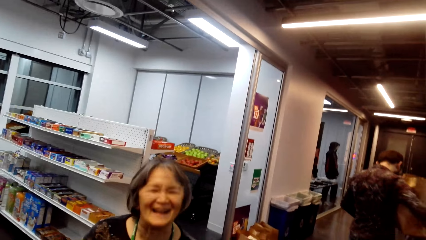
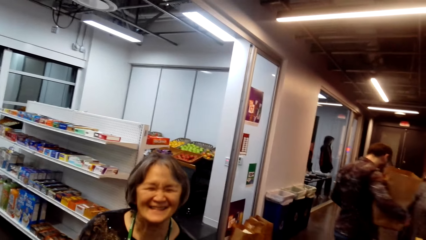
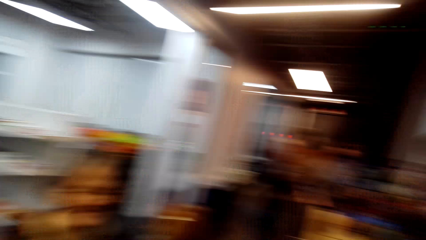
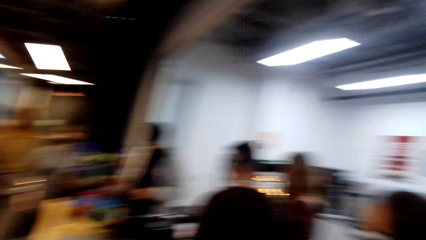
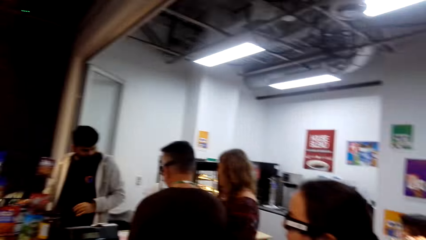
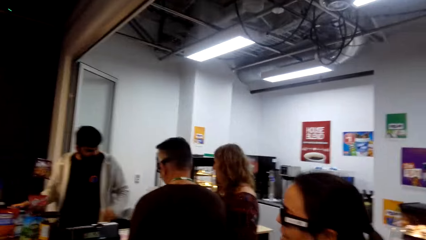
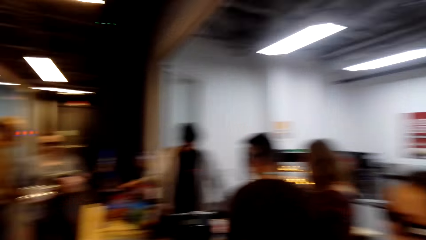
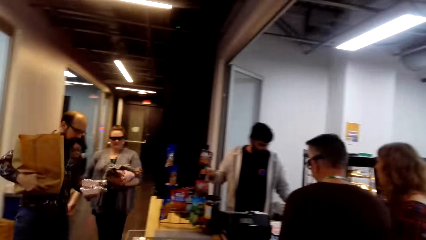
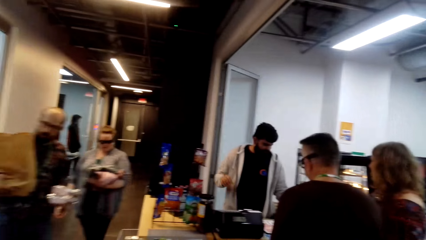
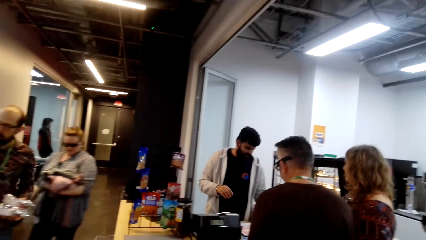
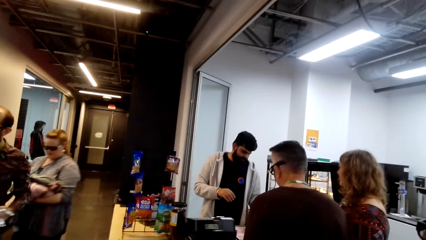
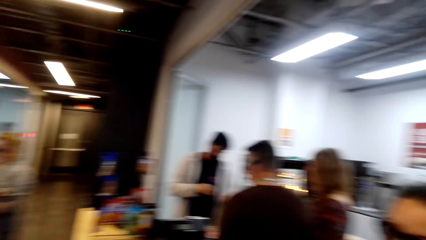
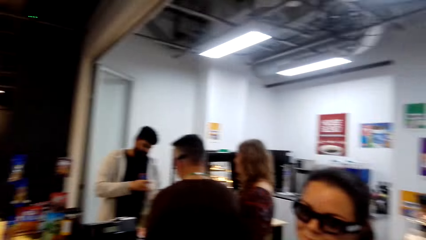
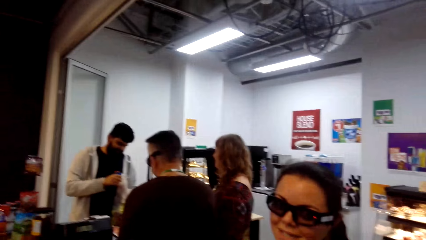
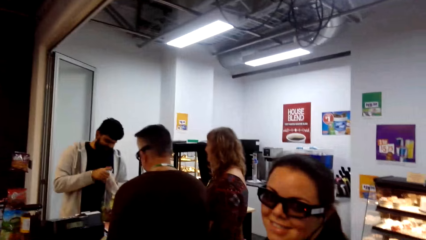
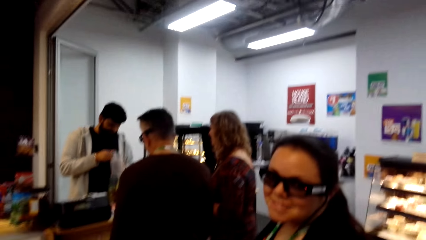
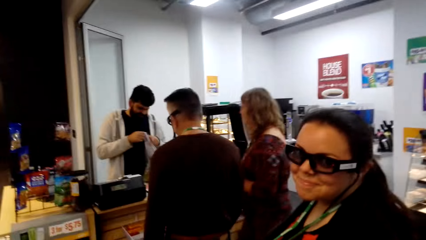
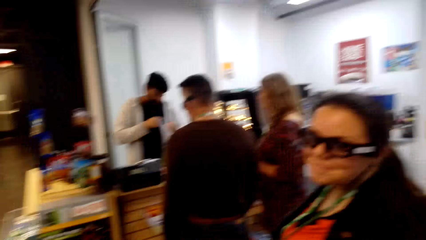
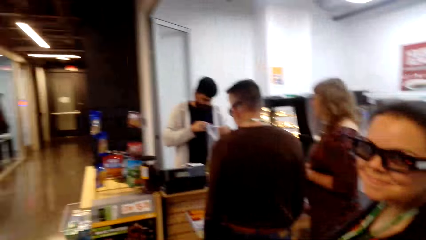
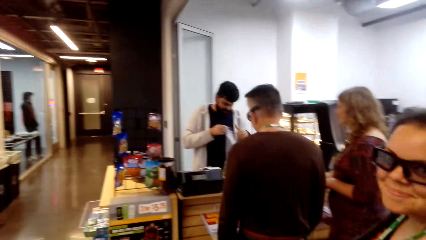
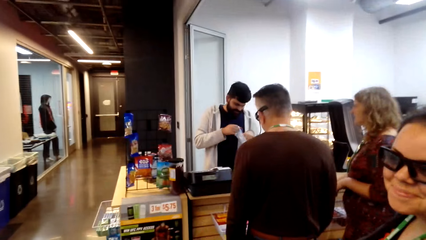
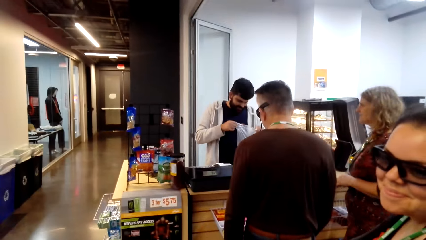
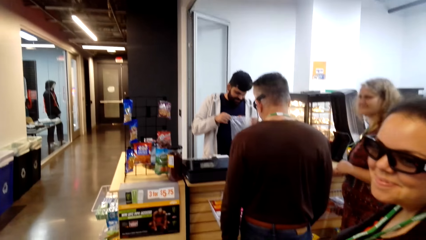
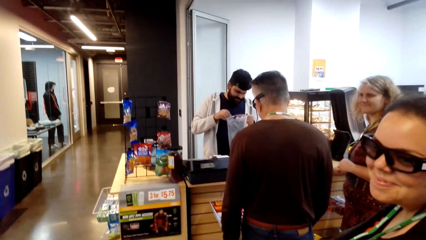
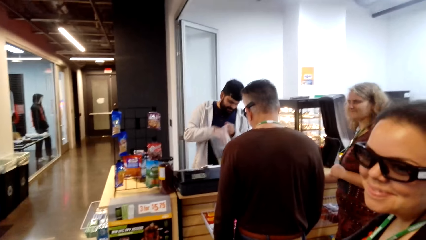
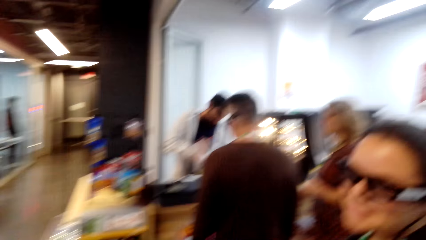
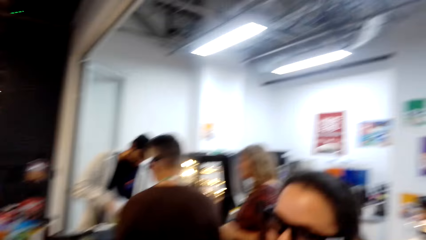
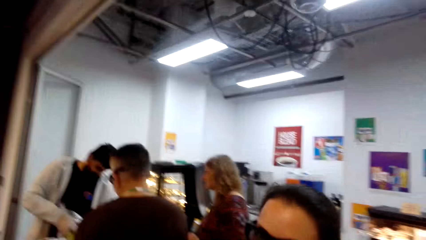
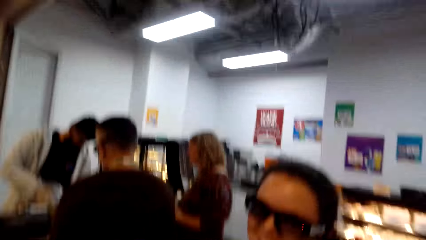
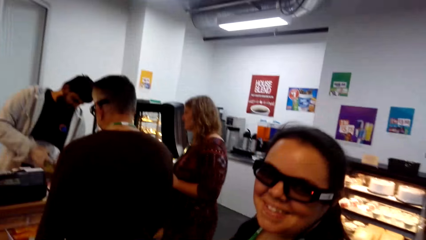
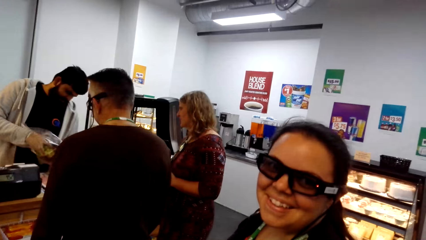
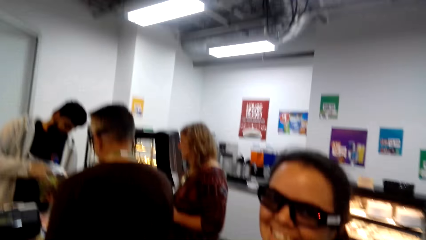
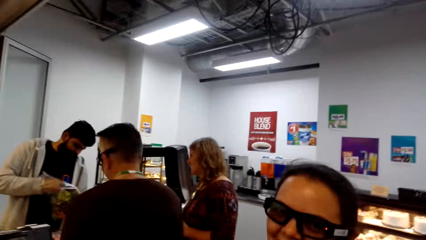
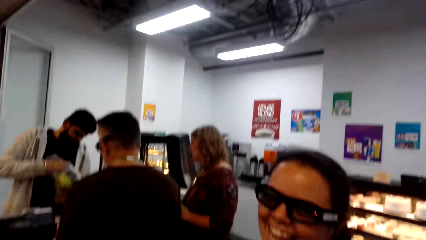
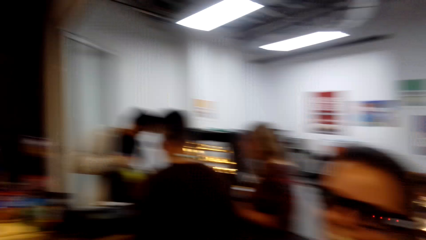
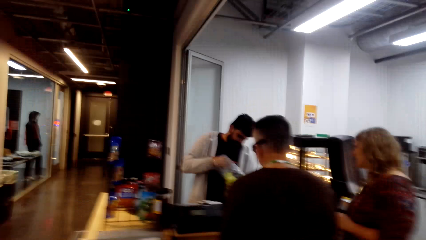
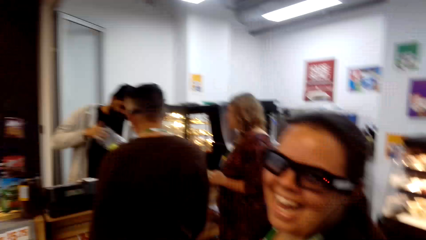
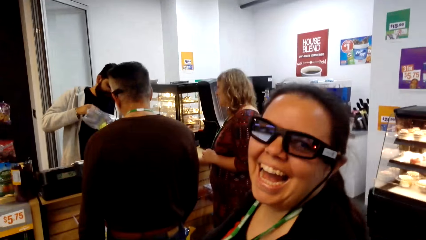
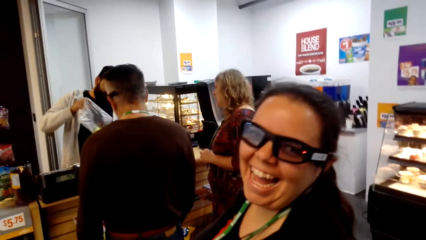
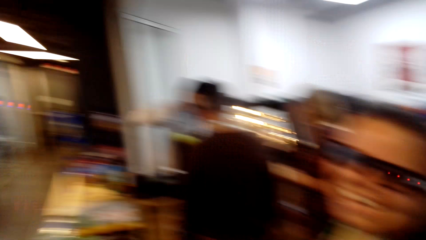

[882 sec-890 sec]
The camera wearer looks around. A woman converses with the camera wearer.

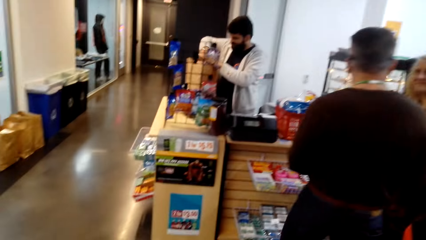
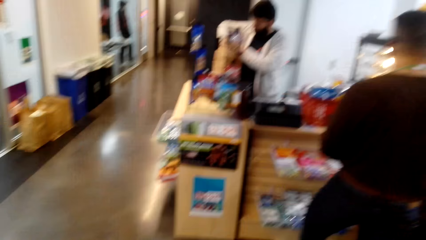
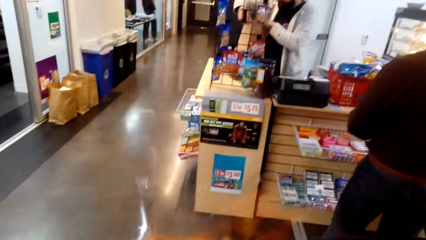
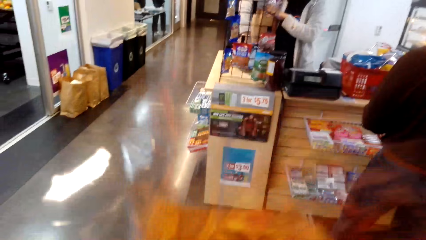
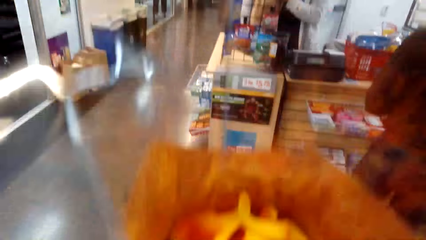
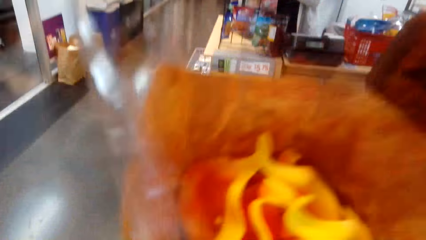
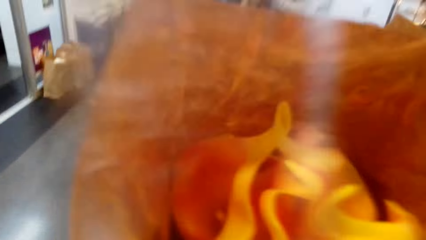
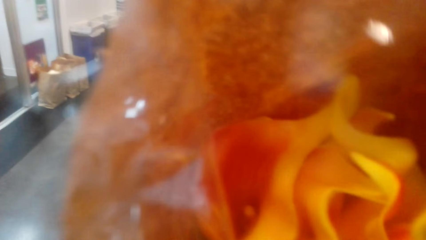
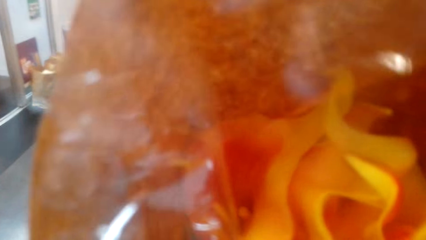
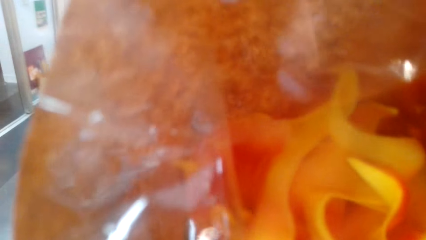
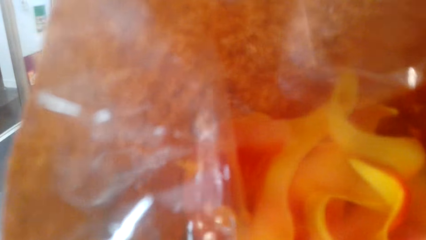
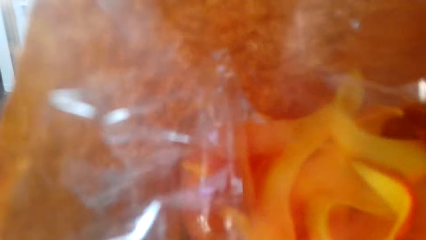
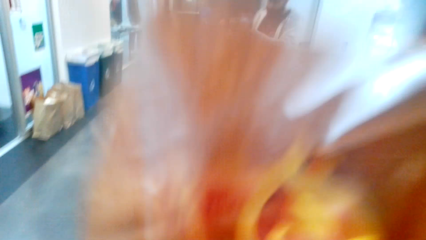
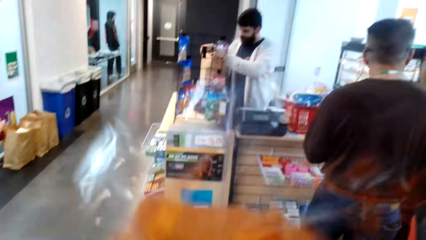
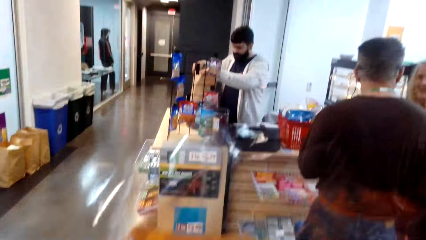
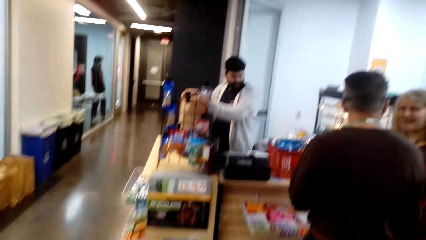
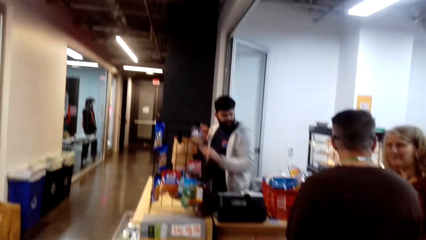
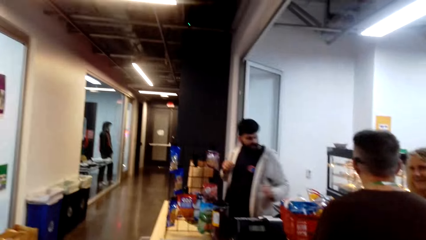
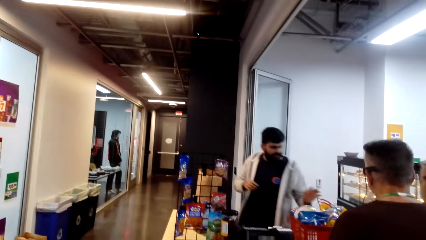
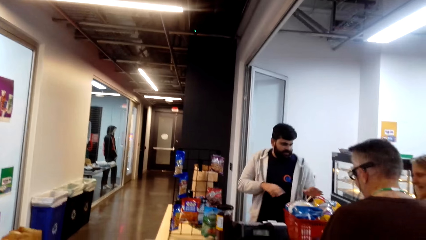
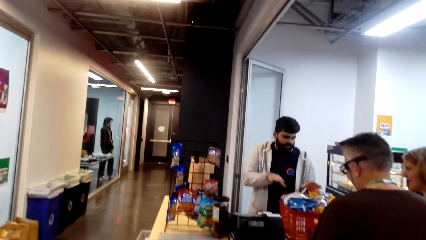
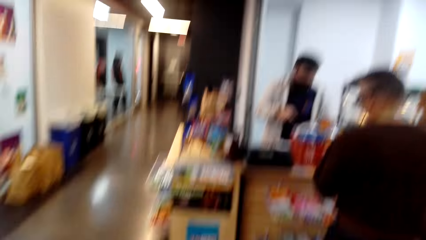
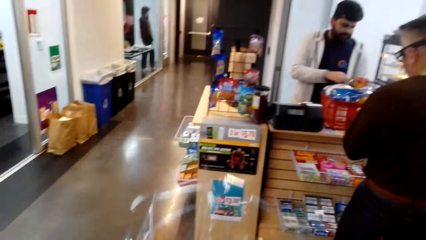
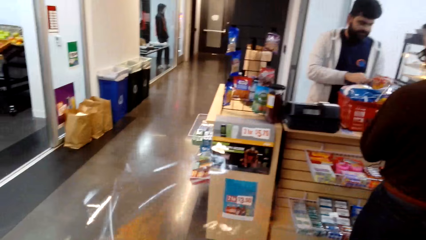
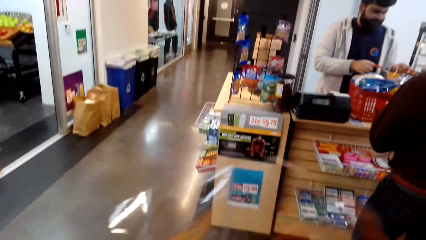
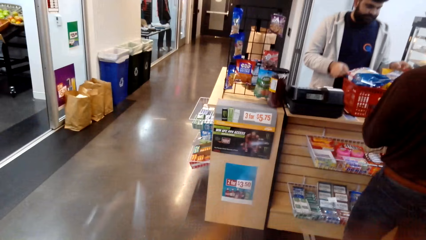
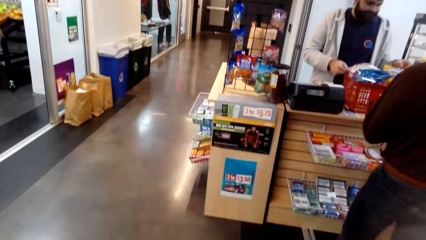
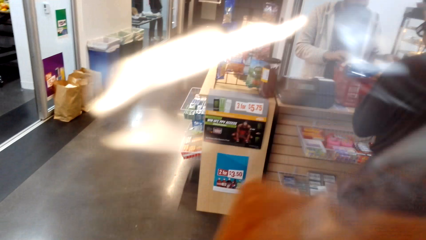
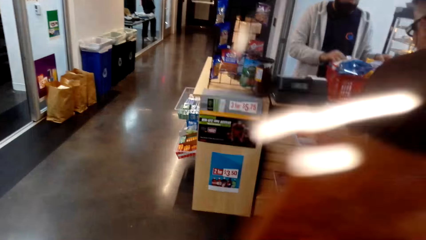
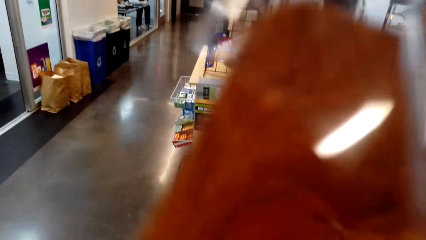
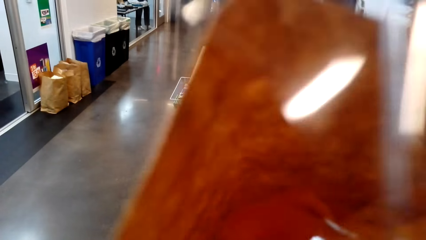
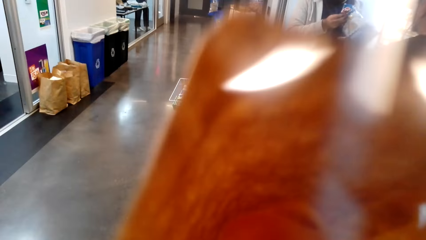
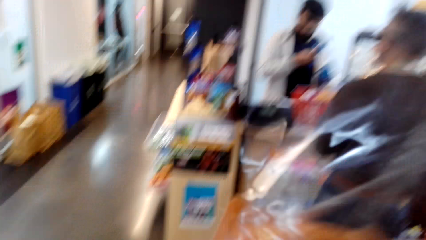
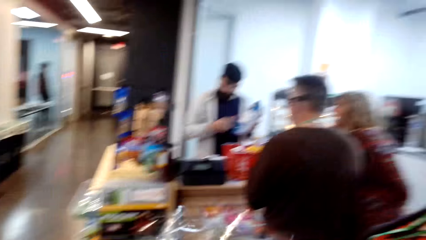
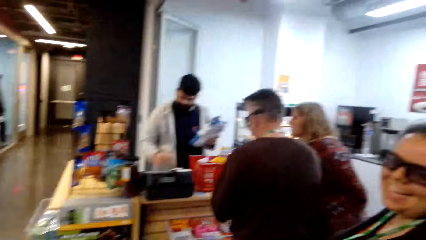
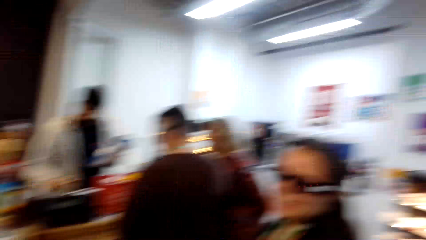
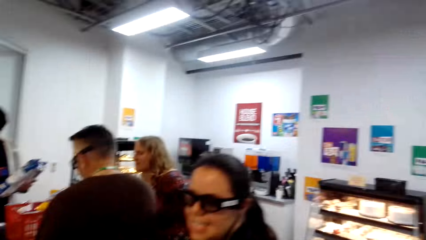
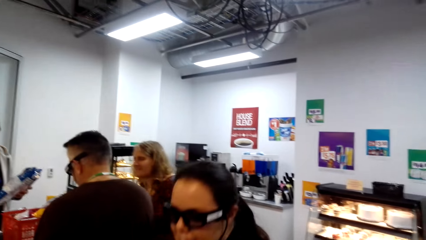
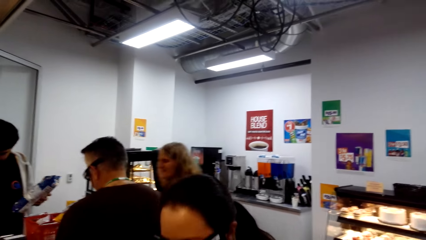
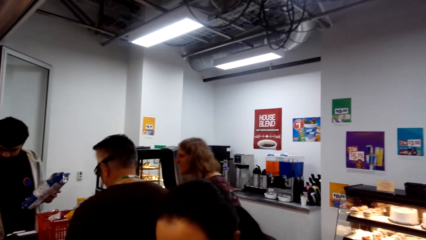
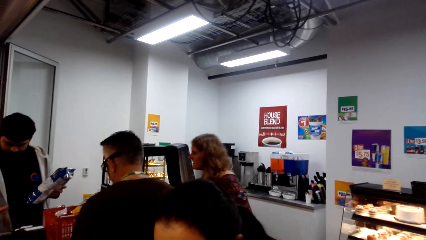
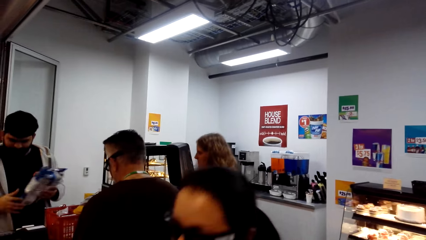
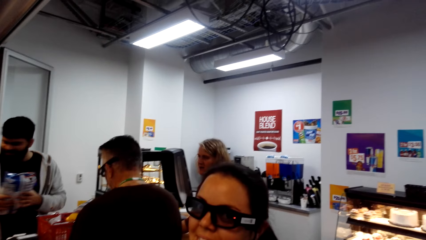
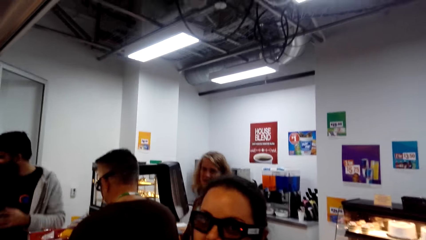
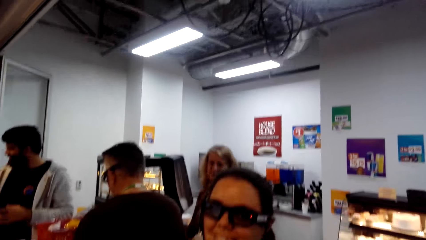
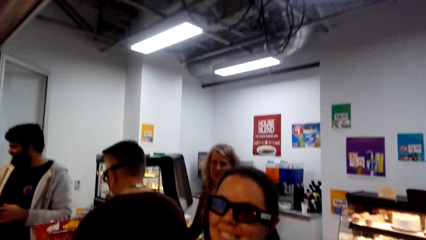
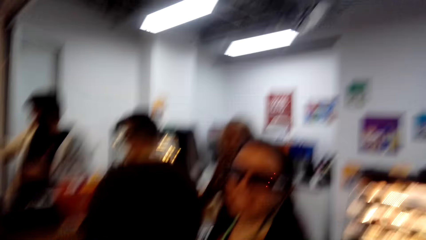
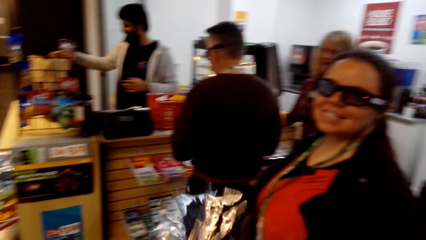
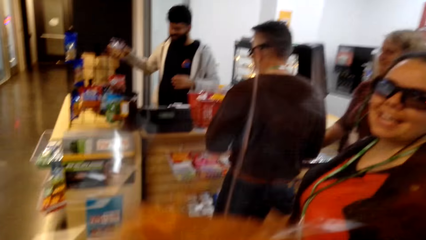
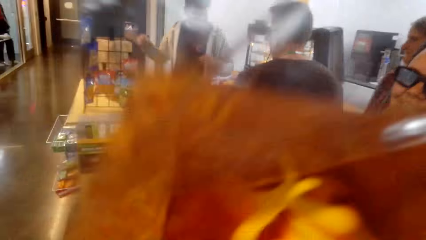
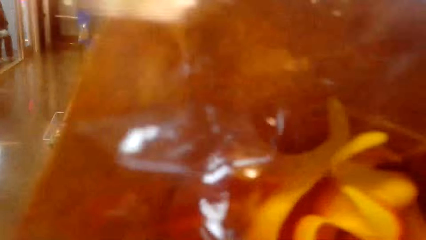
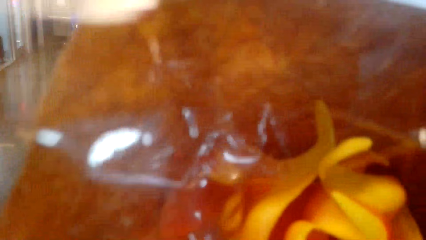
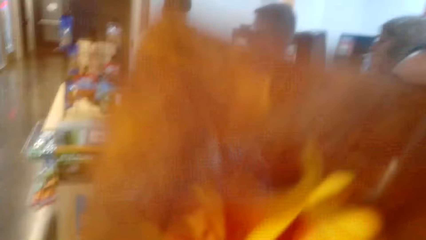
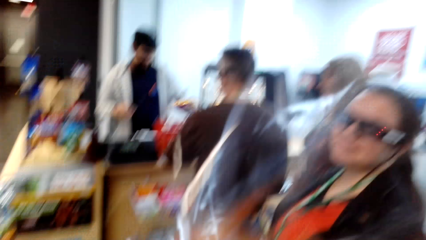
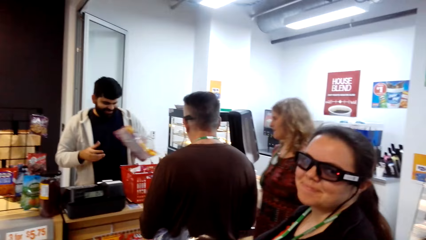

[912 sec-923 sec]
The camera wearer smells the flowers in his hand. He lifts the flower. He holds the flower. A woman smells the flowers. The camera wearer looks around the supermarket. The woman converses with the camera wearer. The camera wearer smells the flowers in his hand.
